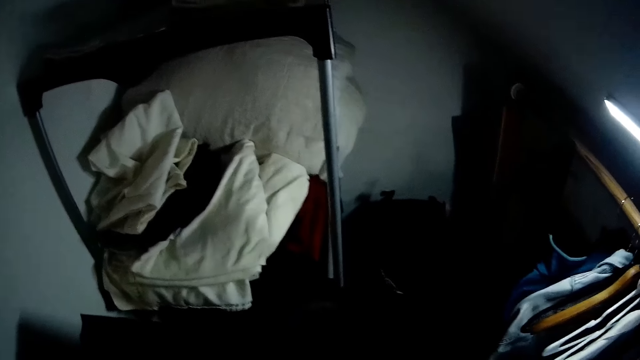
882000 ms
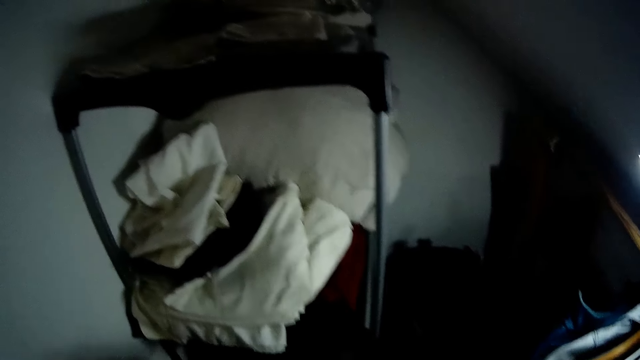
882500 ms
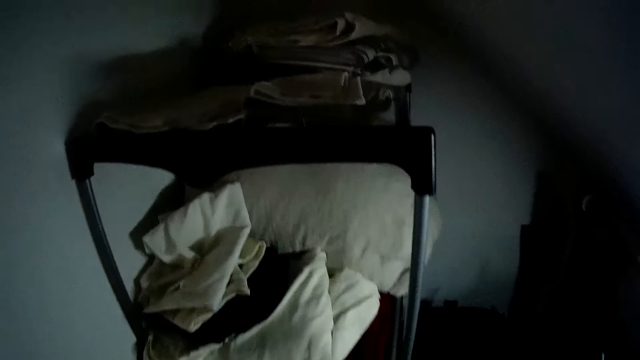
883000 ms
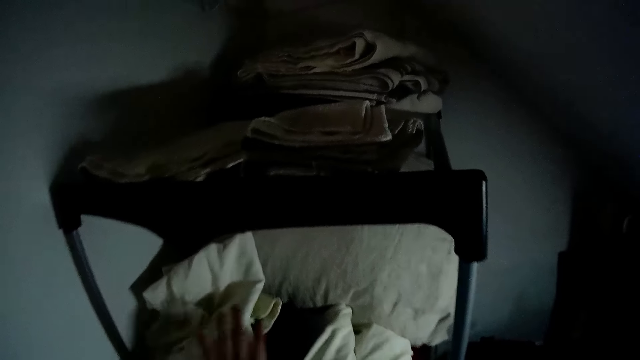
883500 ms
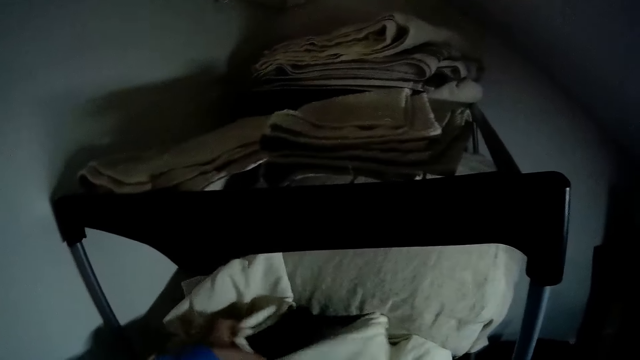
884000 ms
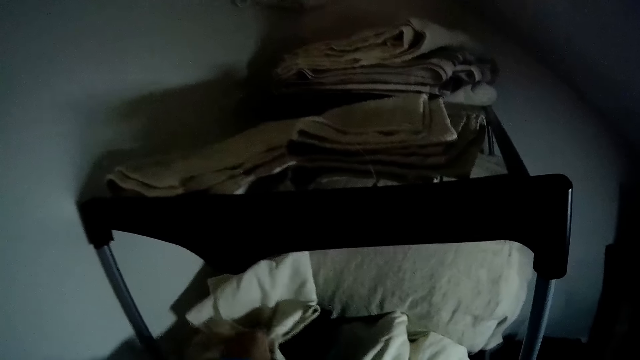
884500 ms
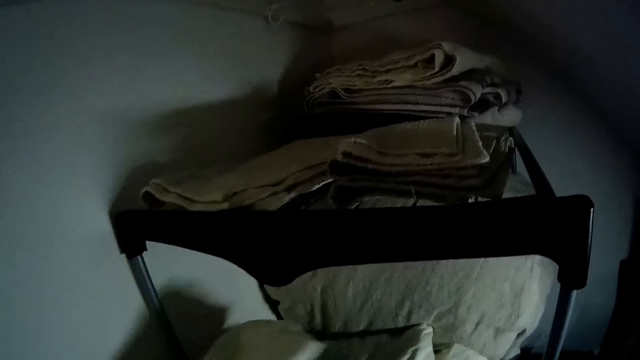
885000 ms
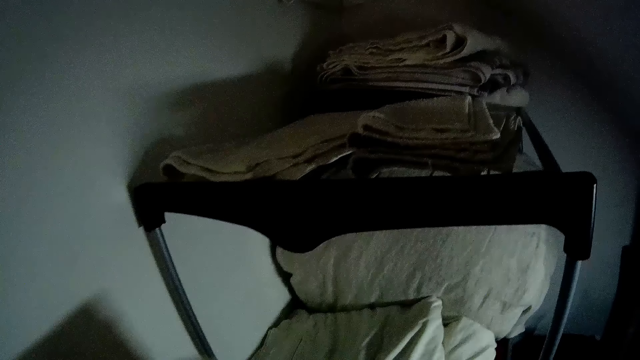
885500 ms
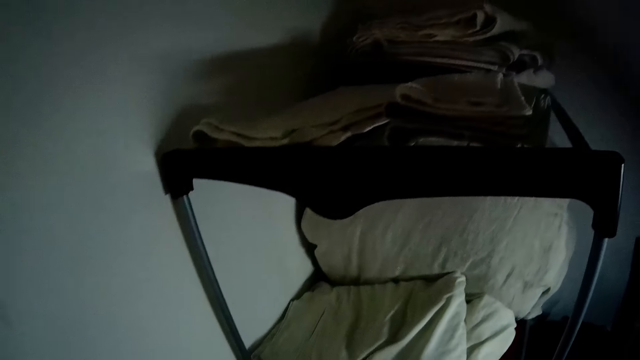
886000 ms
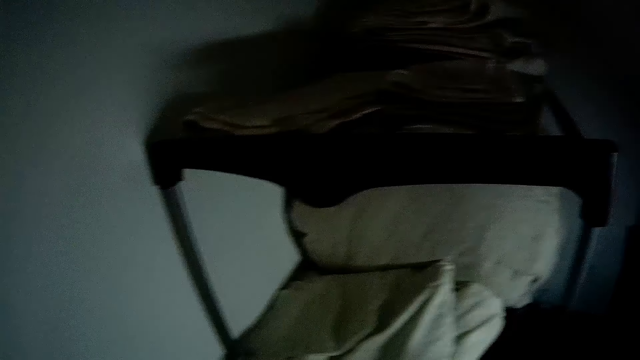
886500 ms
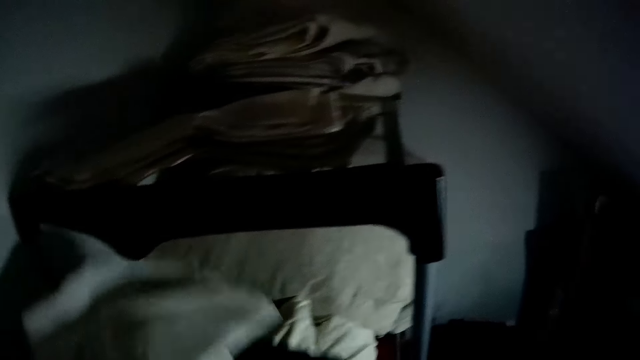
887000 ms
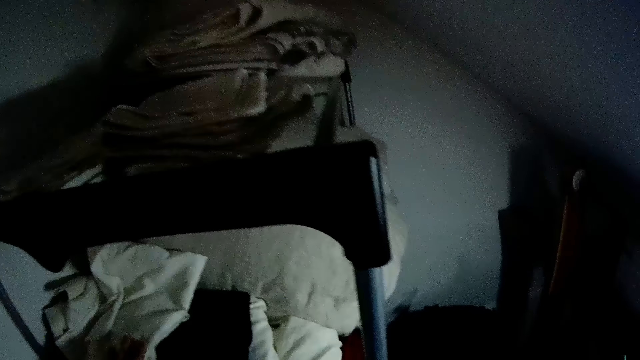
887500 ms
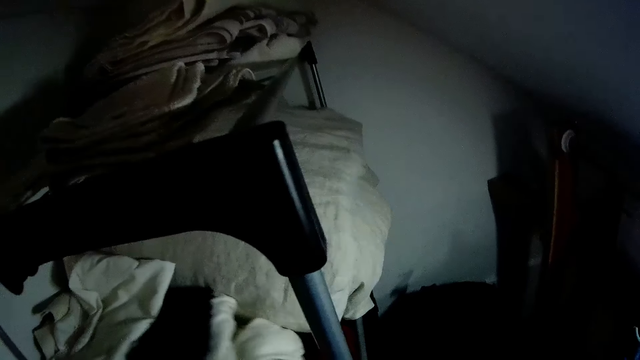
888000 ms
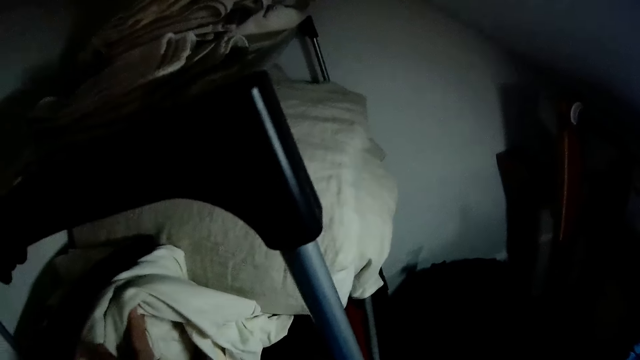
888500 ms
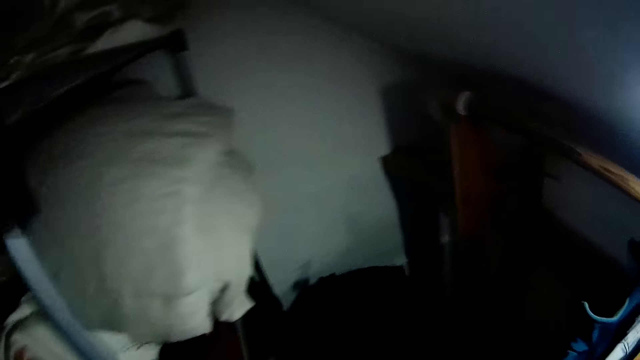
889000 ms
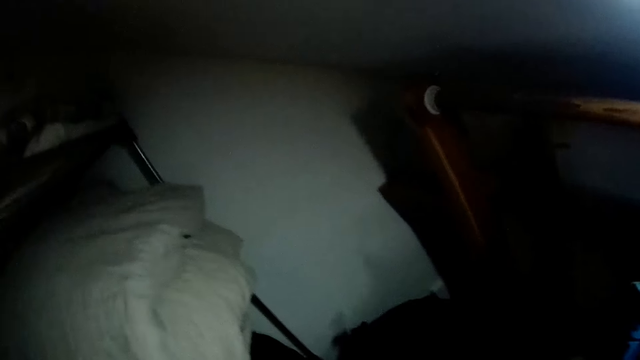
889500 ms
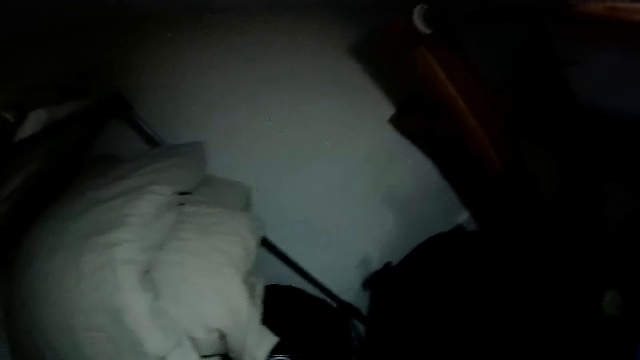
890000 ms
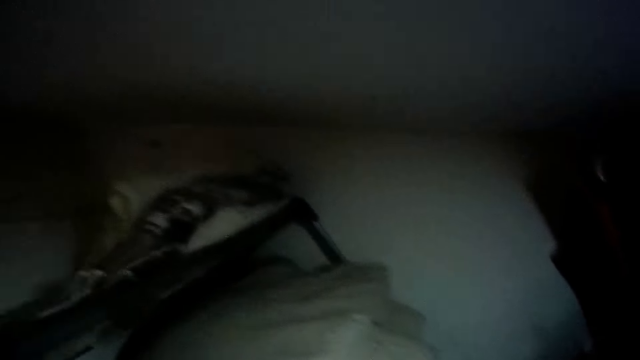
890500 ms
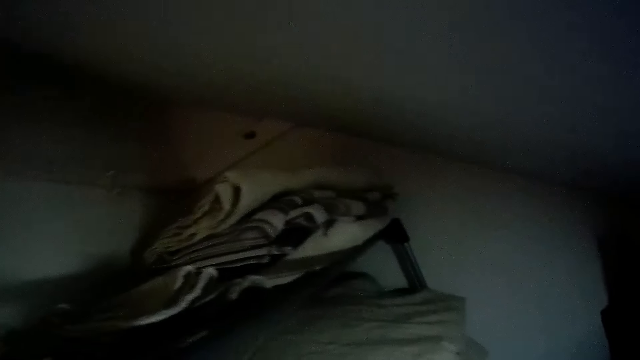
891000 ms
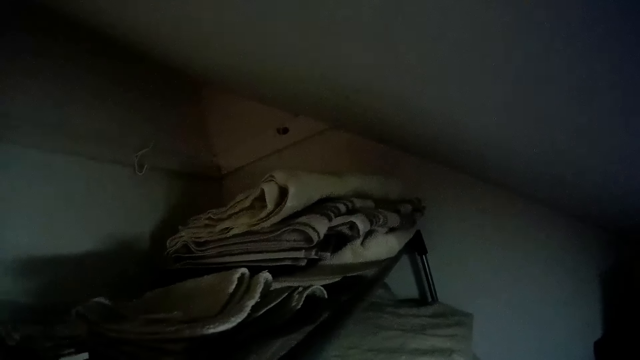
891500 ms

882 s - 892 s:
The camera wearer picks up a cloth on the rack with her left hand. She drops the clothes on the rack.

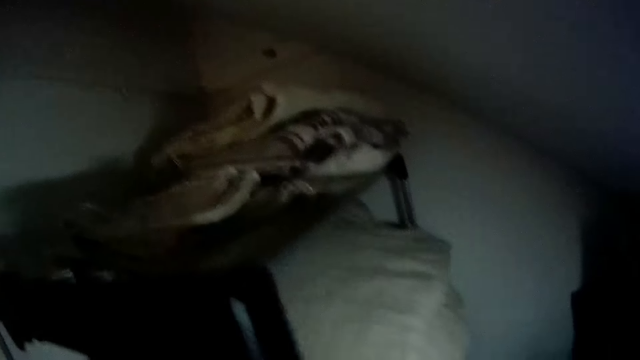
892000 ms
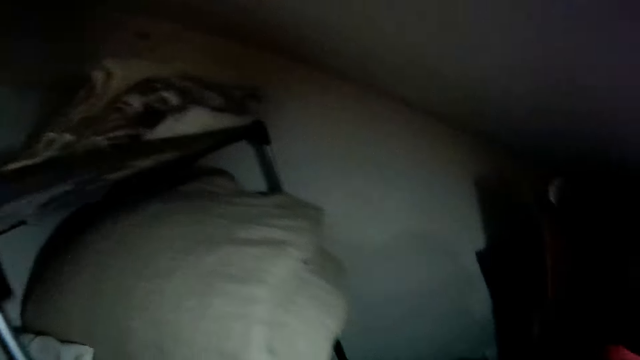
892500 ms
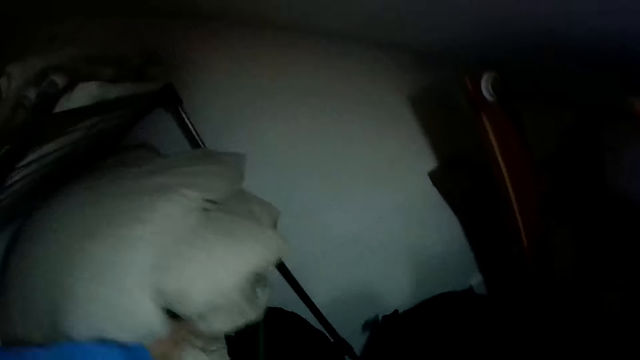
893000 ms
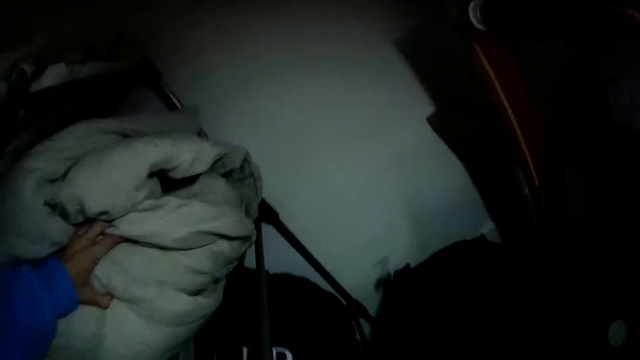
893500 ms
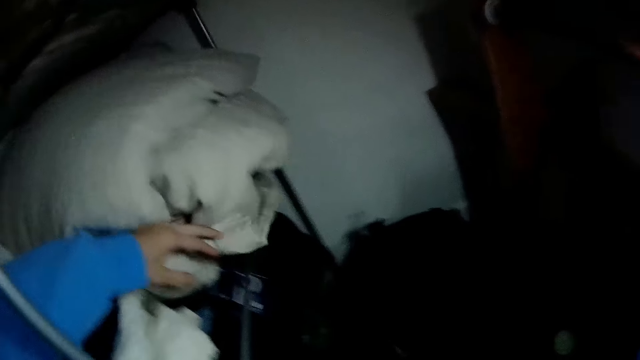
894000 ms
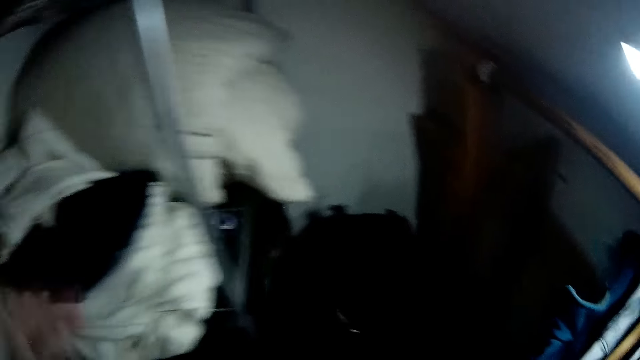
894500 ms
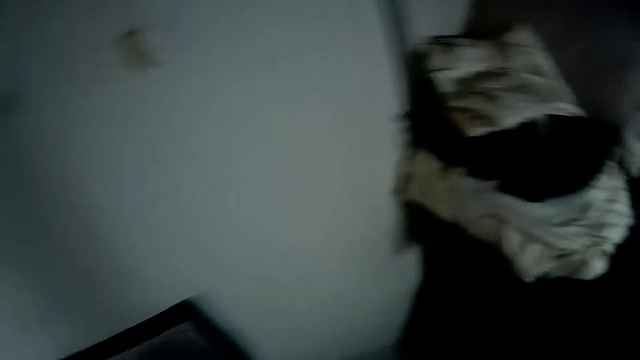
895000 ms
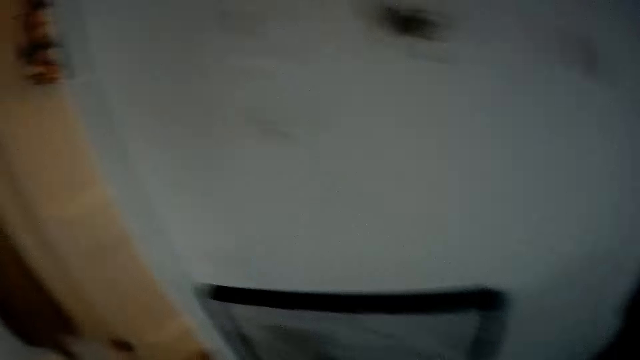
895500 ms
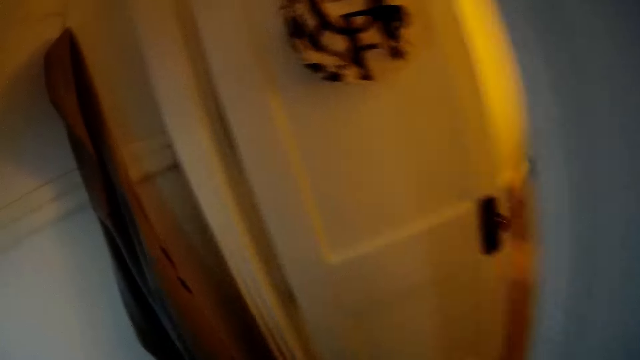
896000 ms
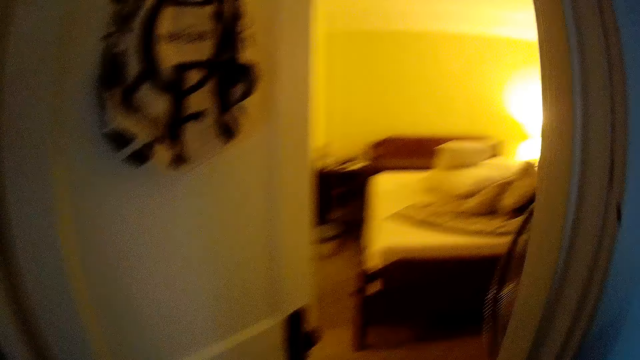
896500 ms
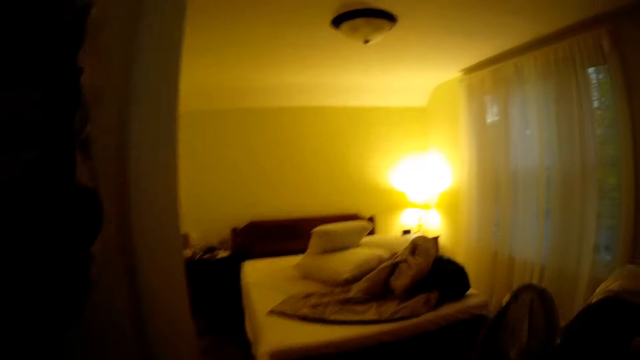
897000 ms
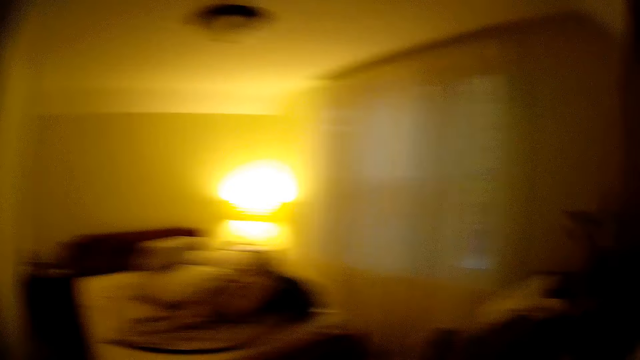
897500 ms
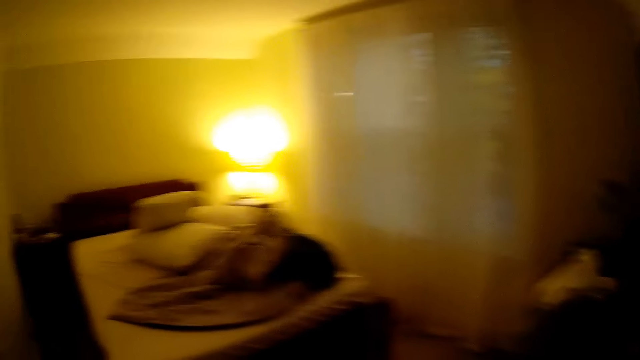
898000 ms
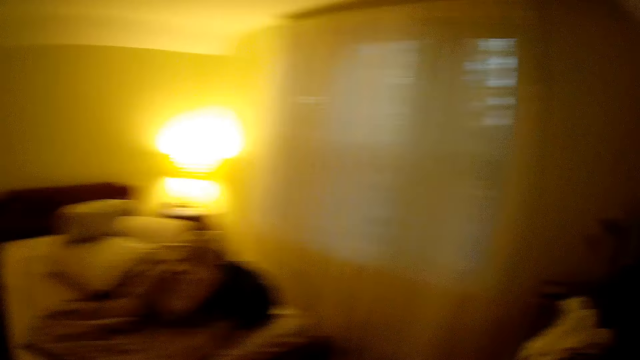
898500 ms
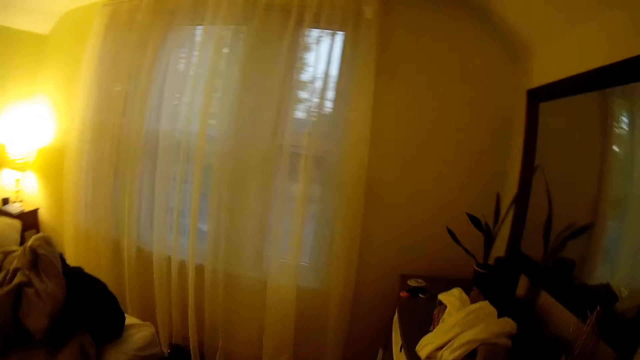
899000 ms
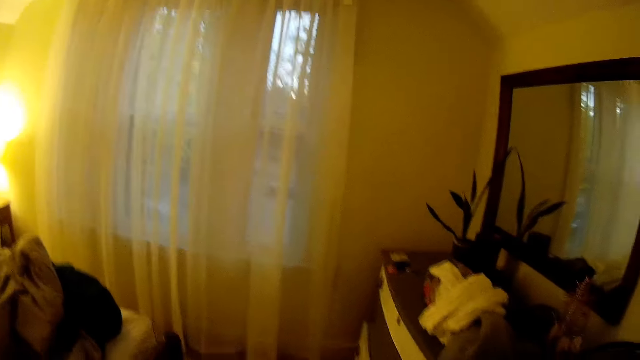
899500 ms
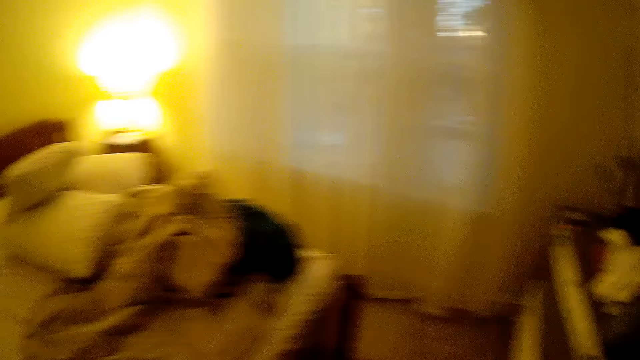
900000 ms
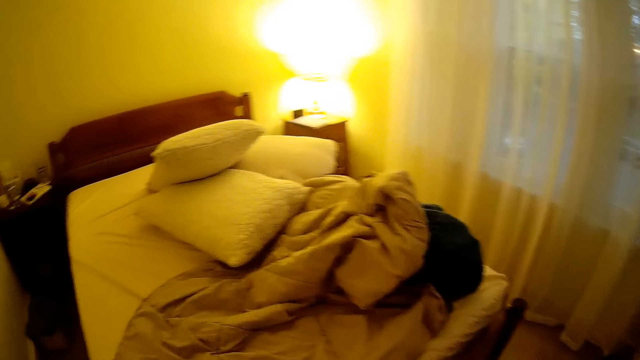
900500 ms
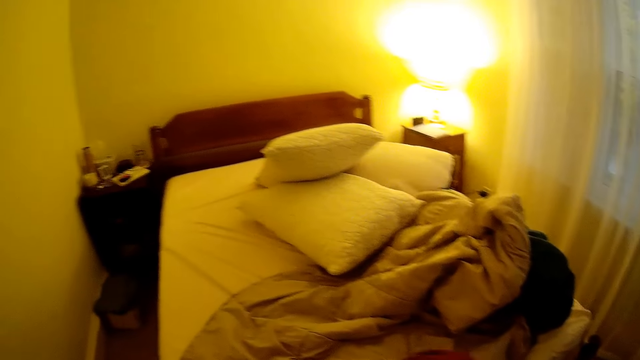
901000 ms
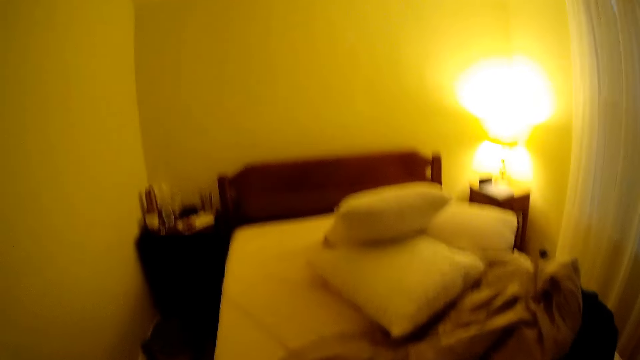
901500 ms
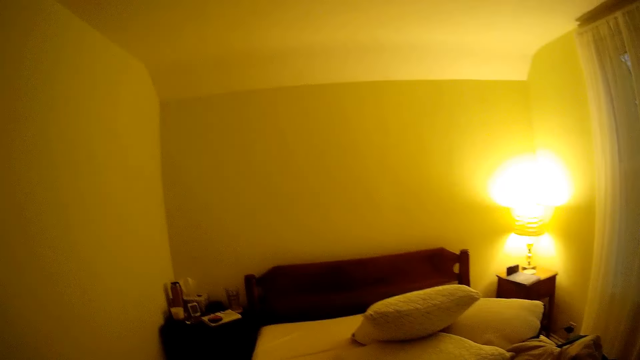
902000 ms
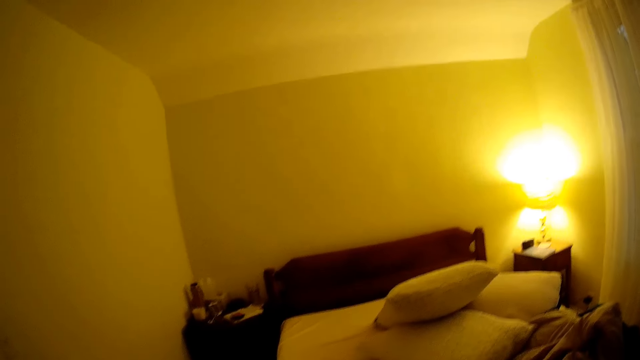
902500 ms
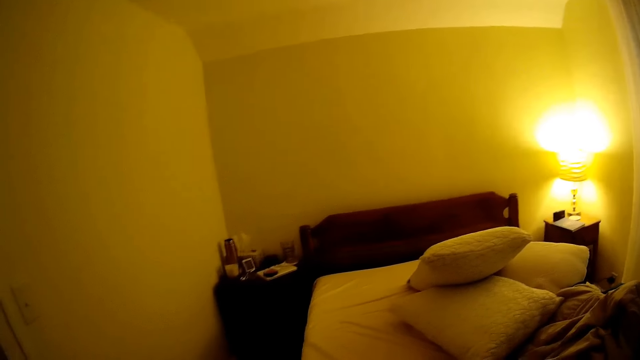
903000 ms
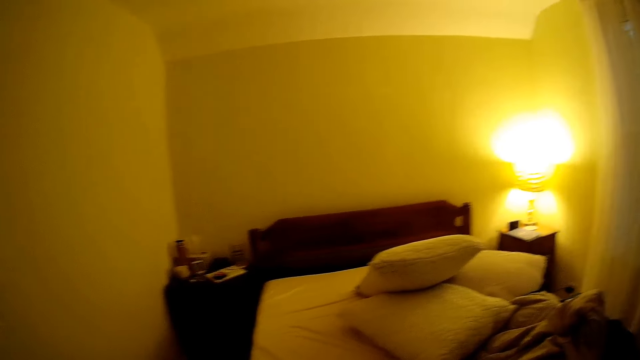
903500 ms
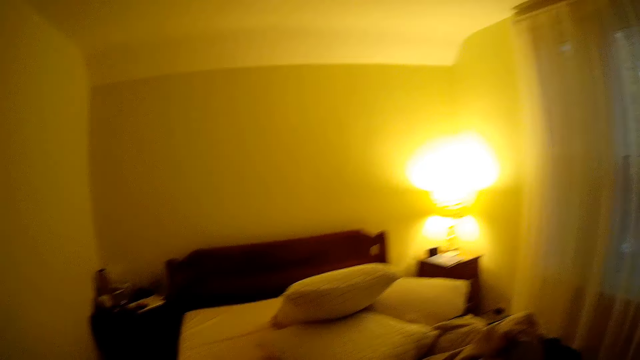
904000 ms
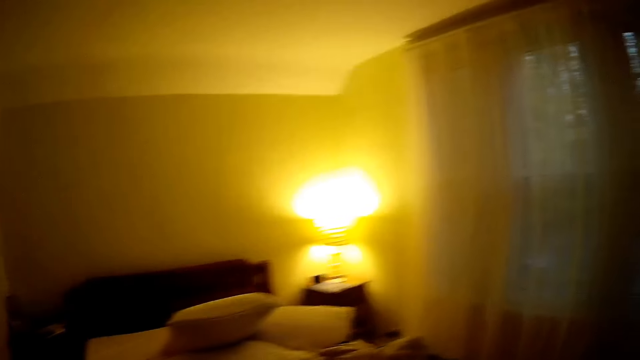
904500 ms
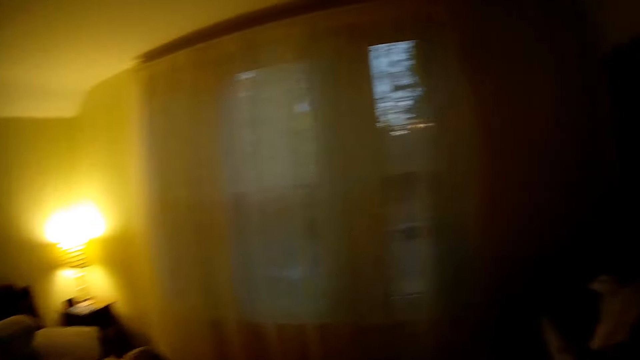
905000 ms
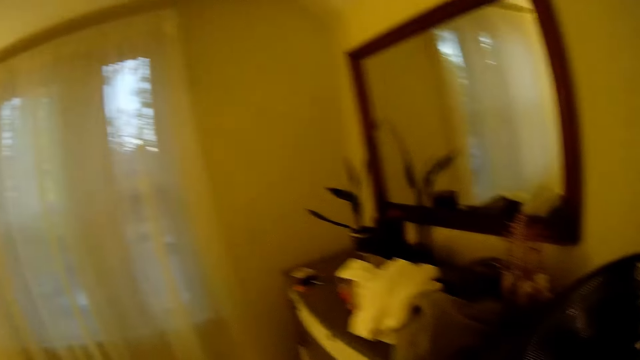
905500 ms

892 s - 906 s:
The camera wearer holds a duvet on the rack with her left hand. She walks into the room. She looks around the house.
